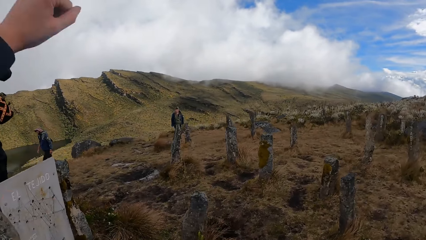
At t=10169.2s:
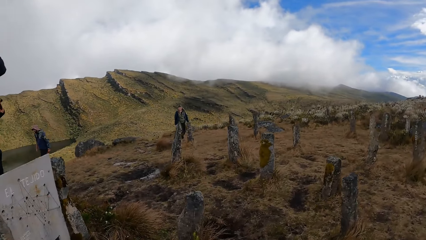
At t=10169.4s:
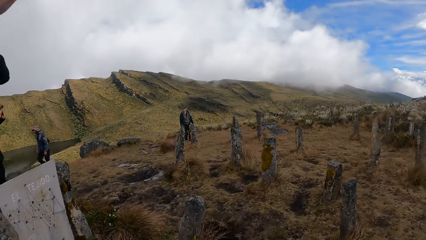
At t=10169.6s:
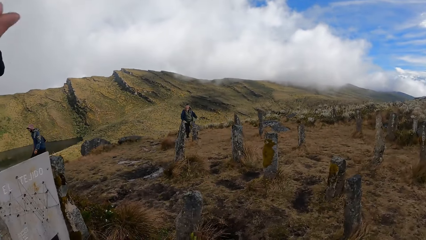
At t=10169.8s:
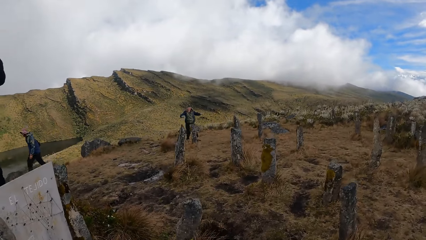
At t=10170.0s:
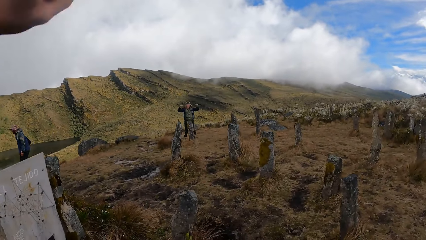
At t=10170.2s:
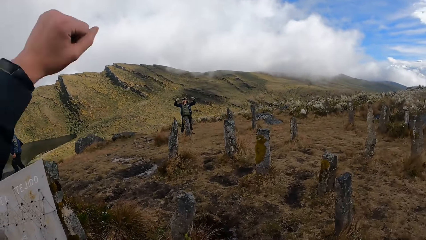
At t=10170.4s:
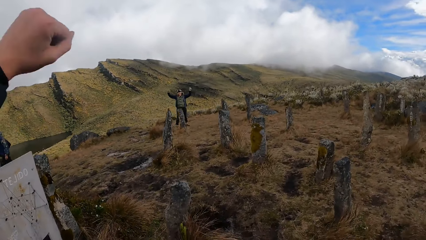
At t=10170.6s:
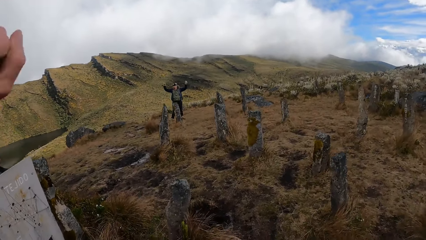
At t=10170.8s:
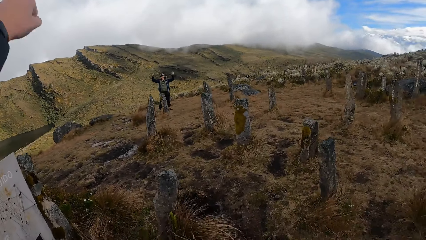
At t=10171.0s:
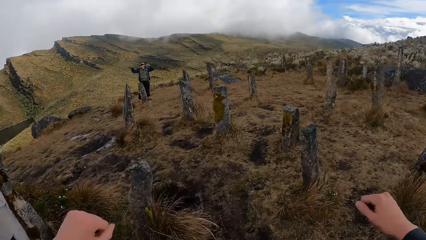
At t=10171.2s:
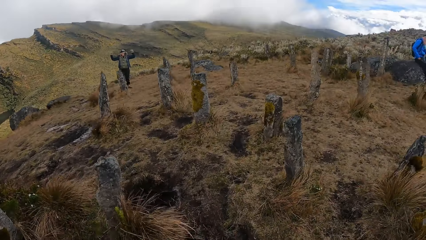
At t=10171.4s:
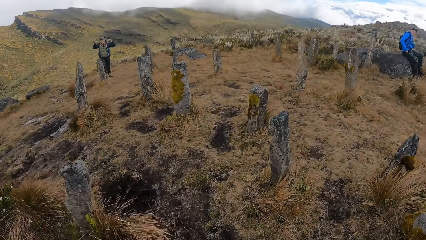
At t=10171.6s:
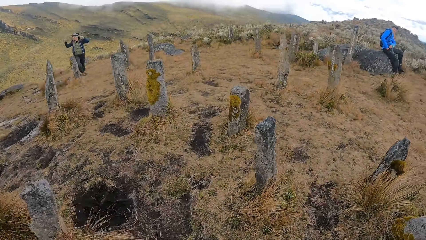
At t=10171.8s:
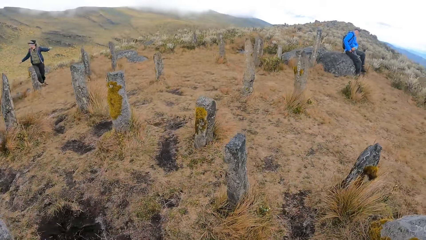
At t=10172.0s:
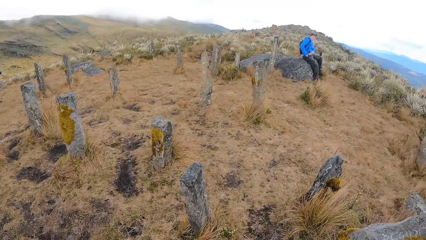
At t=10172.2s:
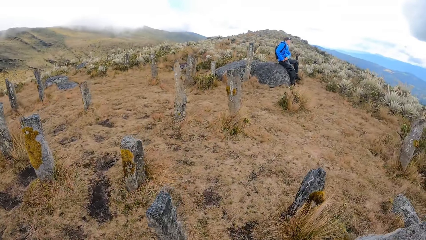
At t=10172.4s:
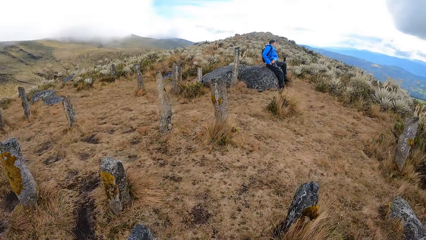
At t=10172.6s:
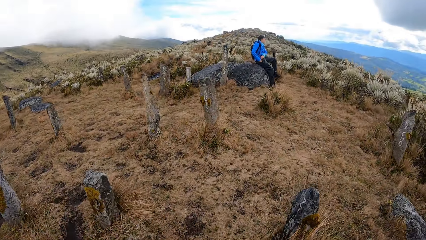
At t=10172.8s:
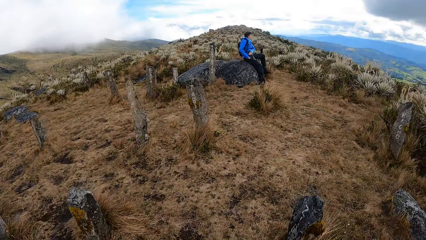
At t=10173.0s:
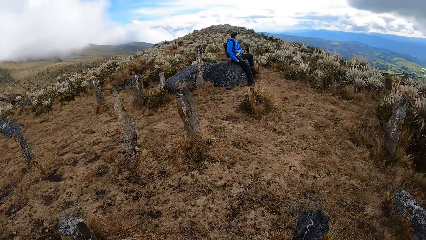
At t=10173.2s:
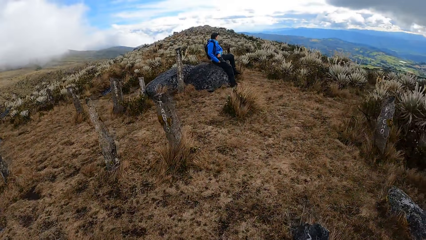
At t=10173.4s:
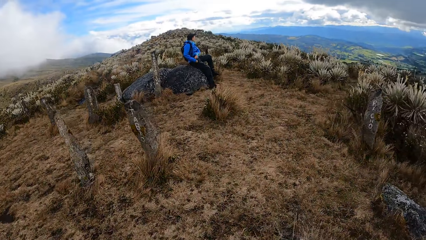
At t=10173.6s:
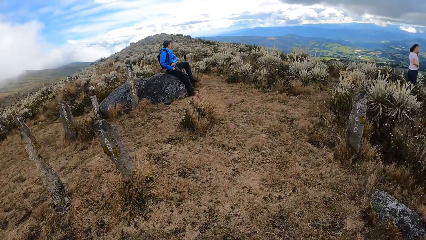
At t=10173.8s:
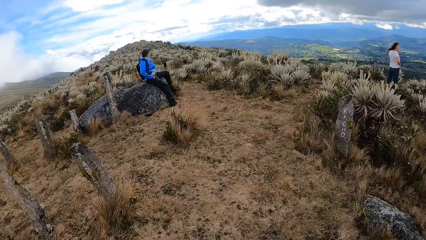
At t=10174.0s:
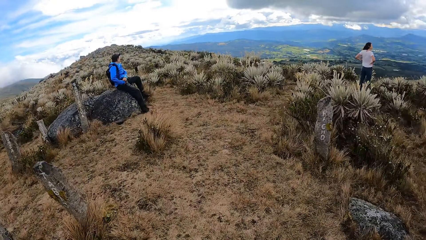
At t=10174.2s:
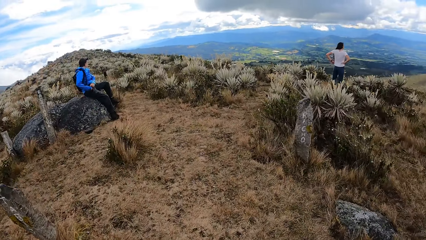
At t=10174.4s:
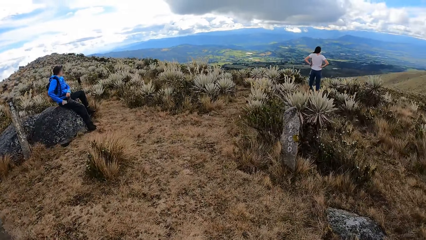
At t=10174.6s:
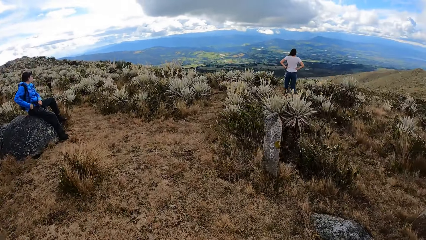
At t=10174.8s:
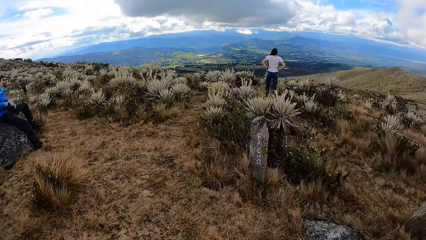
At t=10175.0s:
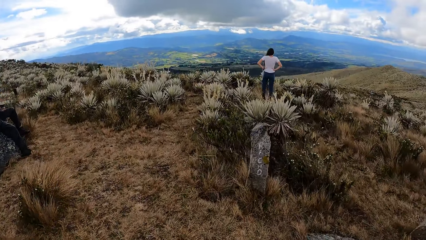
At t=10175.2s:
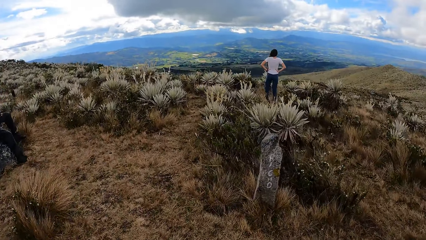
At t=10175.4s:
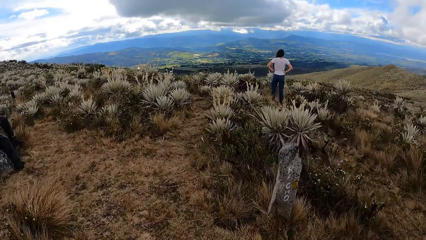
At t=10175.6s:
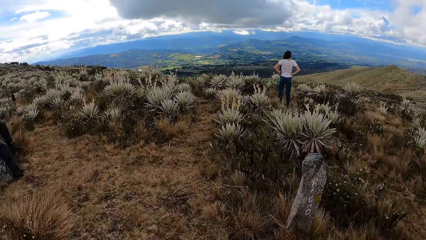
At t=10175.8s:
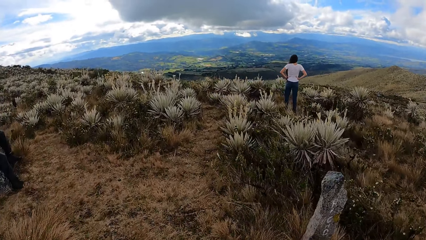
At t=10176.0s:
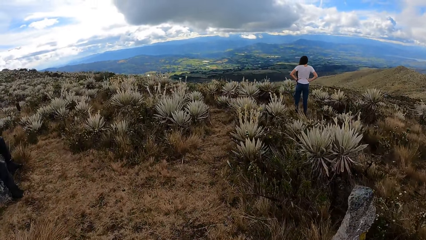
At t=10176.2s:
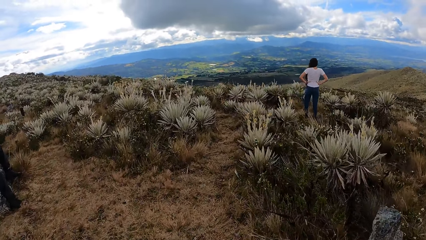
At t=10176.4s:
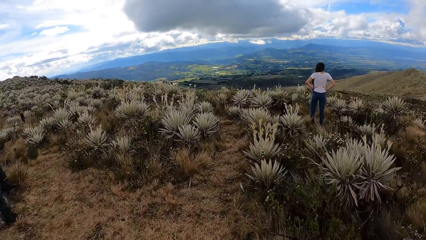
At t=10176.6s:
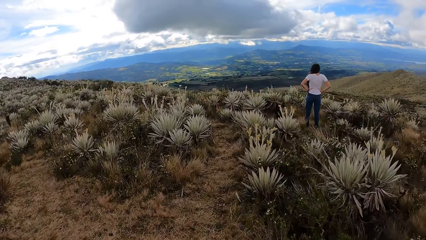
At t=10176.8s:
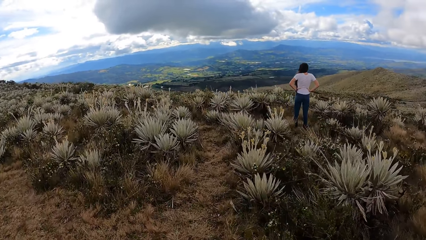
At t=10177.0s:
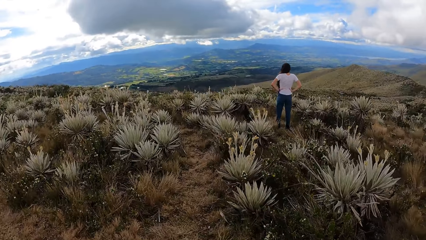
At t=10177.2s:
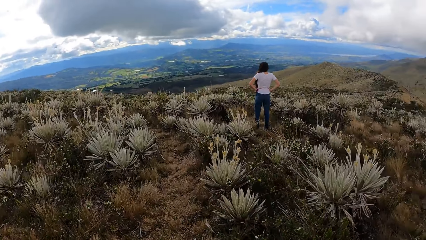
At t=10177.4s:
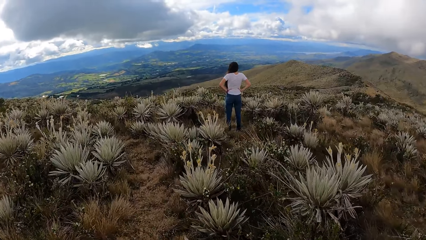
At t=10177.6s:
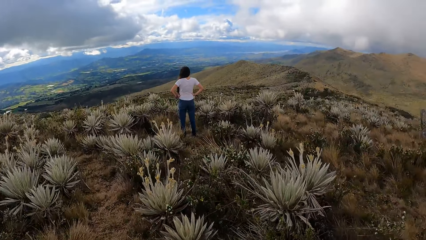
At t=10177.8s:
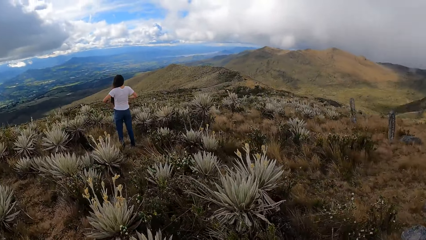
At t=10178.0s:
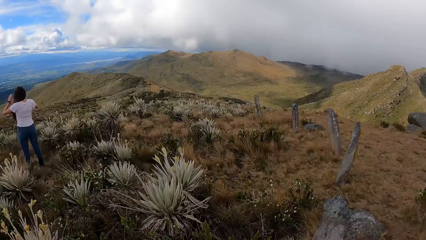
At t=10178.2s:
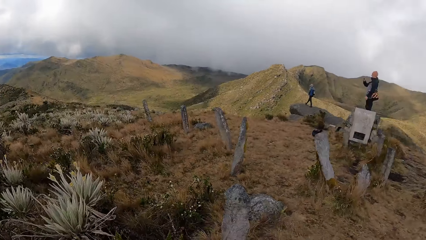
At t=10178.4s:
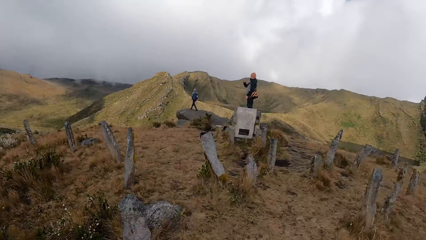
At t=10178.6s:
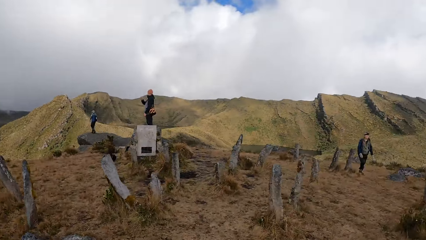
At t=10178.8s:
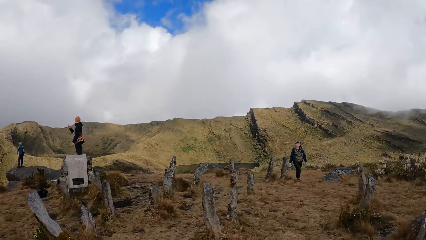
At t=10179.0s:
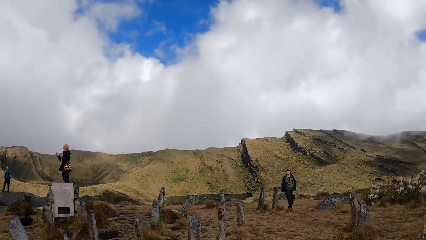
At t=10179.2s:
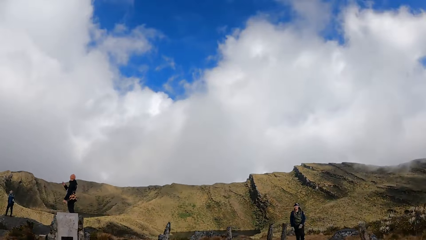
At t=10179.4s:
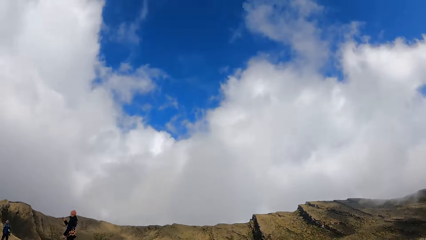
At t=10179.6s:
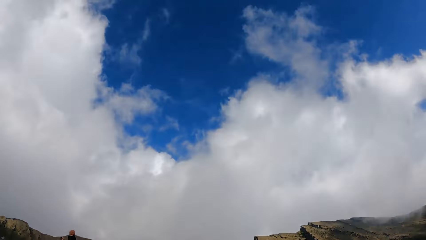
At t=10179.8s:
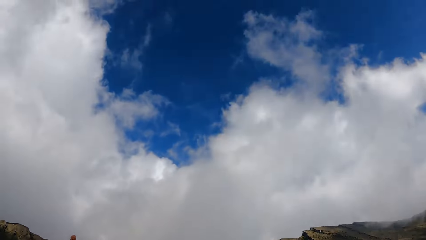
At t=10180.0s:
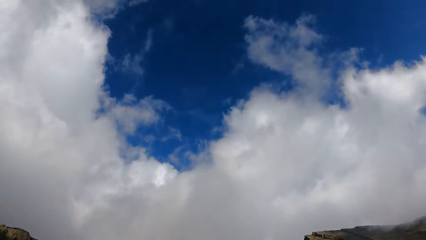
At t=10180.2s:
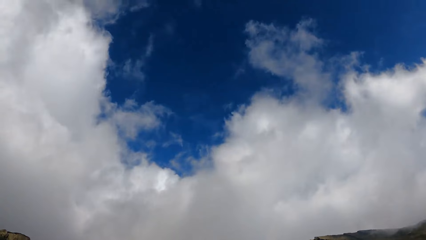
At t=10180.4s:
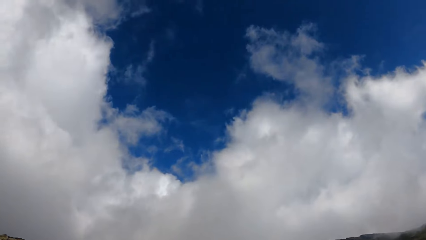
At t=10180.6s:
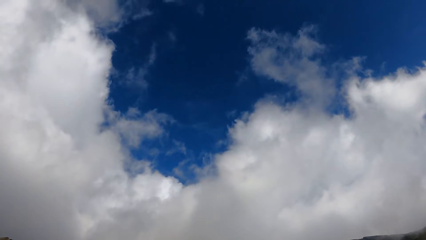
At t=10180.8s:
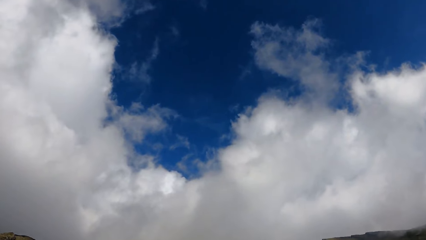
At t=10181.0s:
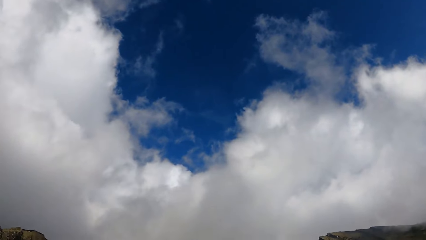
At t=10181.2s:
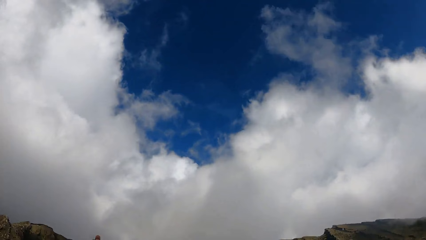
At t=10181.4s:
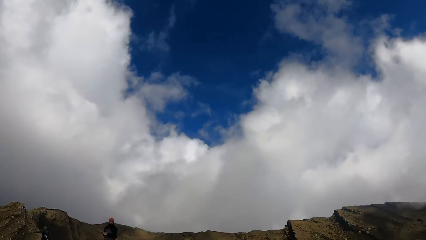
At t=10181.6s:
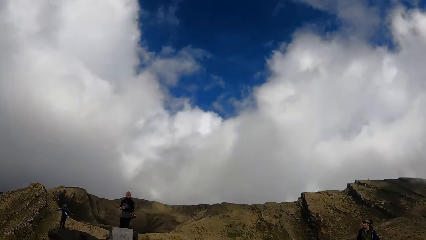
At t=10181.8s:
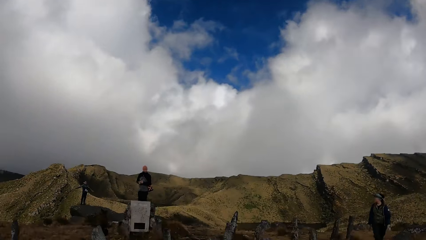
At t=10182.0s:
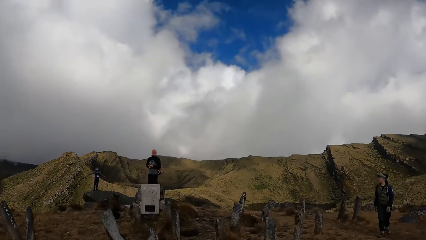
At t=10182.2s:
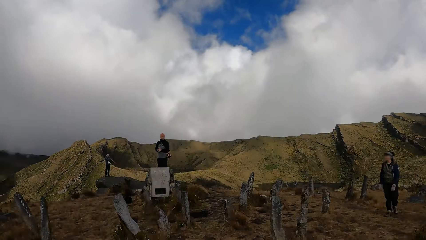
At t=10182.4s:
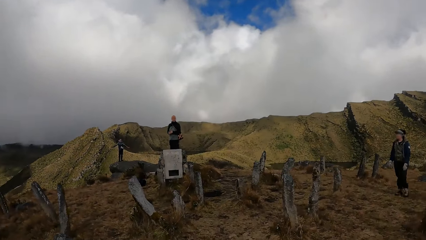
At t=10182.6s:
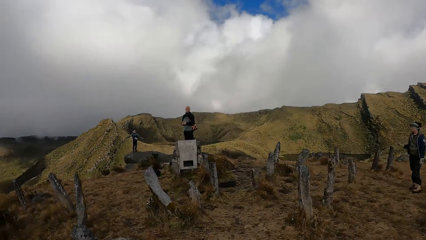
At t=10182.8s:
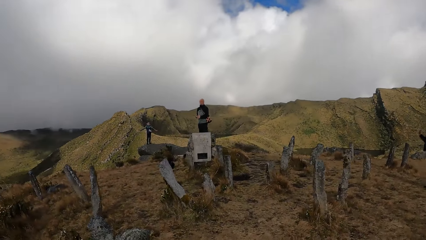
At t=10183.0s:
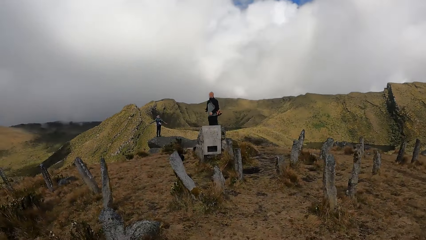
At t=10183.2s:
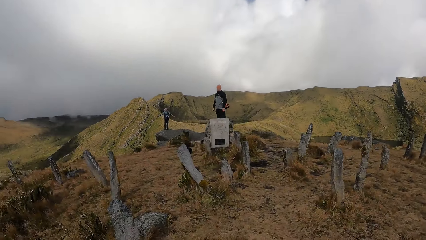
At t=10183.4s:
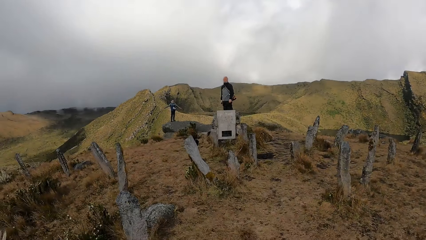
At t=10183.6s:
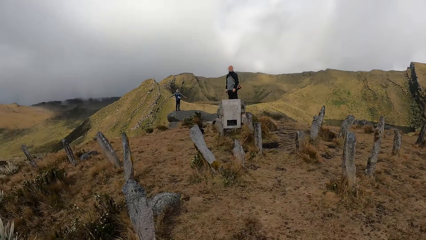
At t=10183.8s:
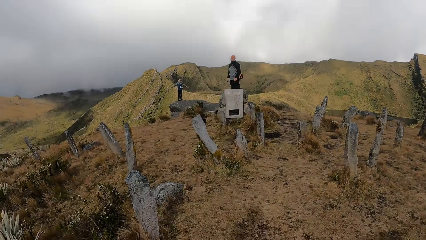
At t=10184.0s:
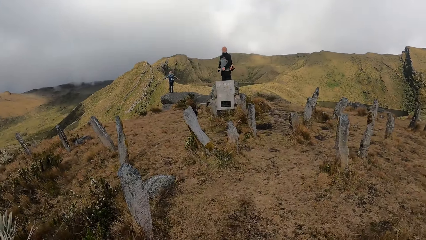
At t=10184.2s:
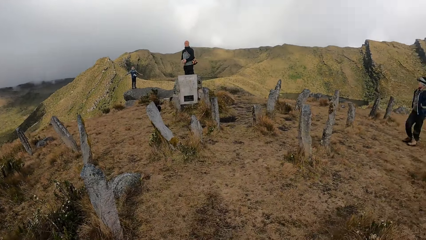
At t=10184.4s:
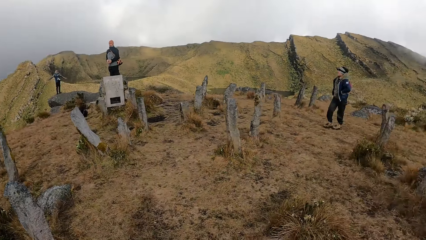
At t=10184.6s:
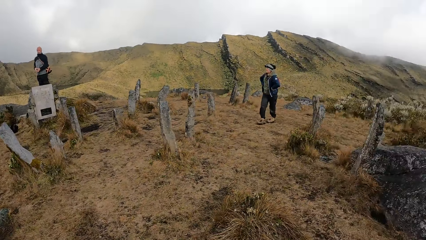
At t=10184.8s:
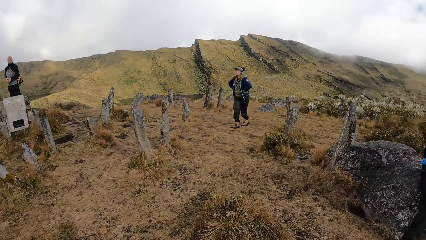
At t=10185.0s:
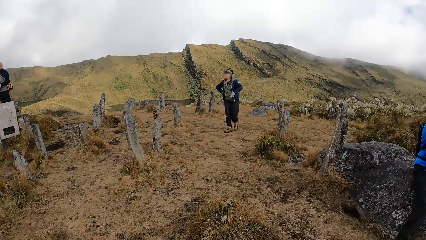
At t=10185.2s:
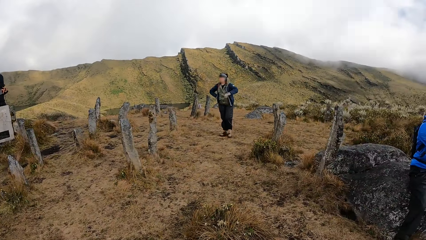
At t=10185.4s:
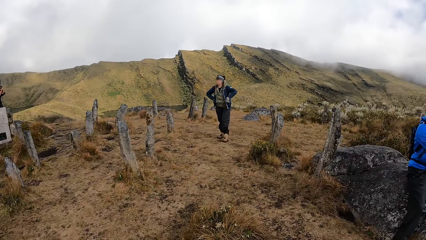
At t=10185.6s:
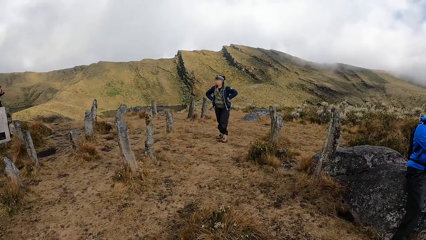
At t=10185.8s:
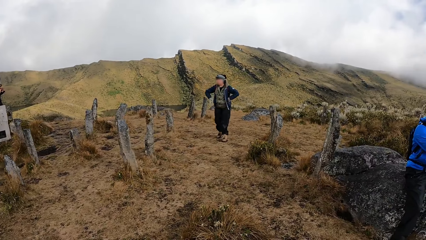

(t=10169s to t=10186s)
The camera wearer raises his left hand. The woman raises both hands. The camera wearer walks on the hill. He looks around the hill.
